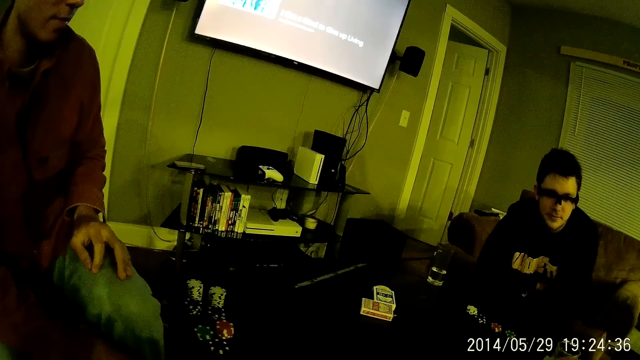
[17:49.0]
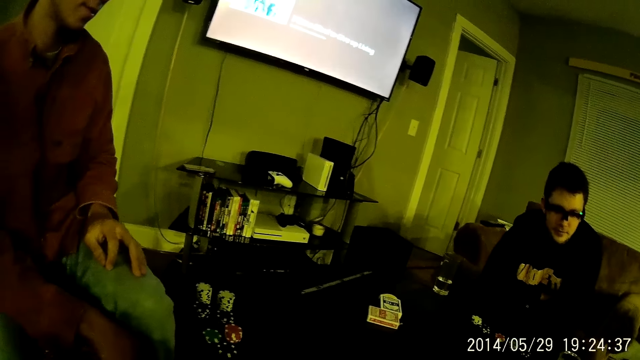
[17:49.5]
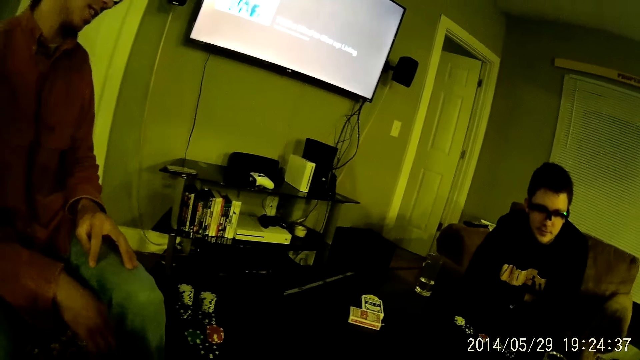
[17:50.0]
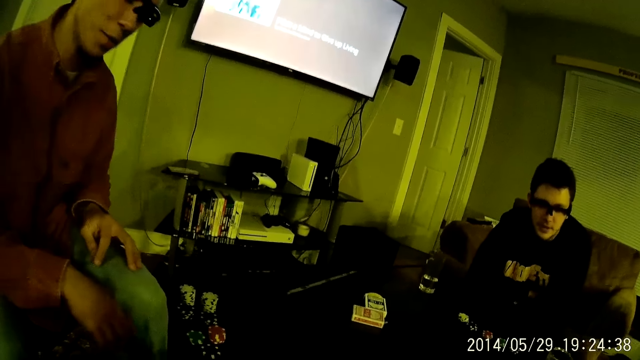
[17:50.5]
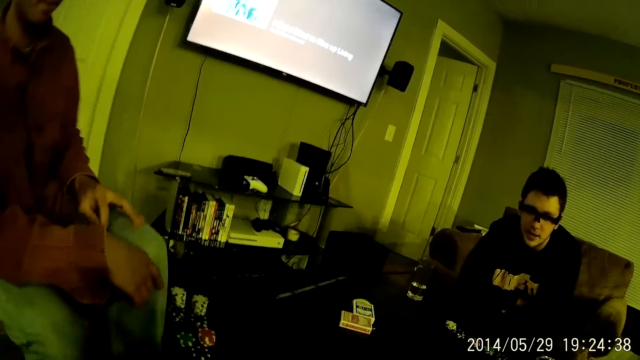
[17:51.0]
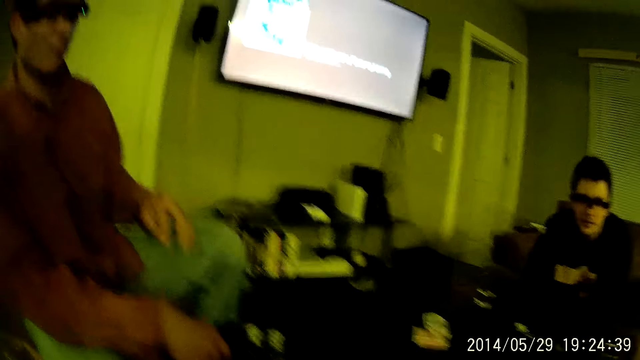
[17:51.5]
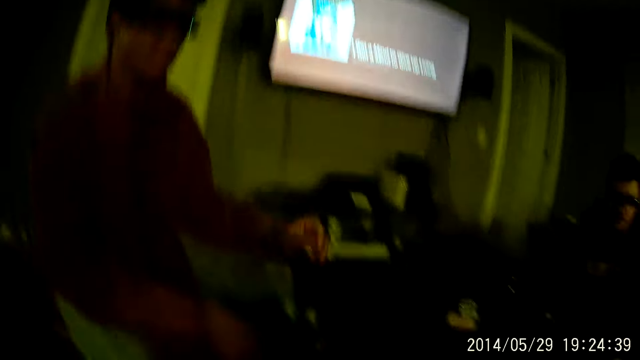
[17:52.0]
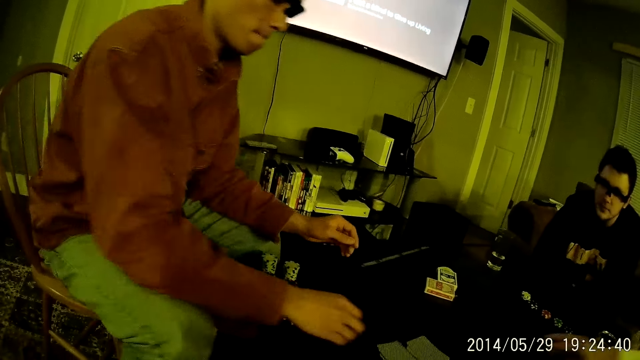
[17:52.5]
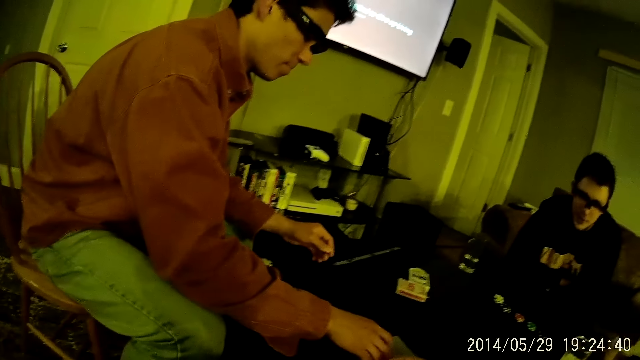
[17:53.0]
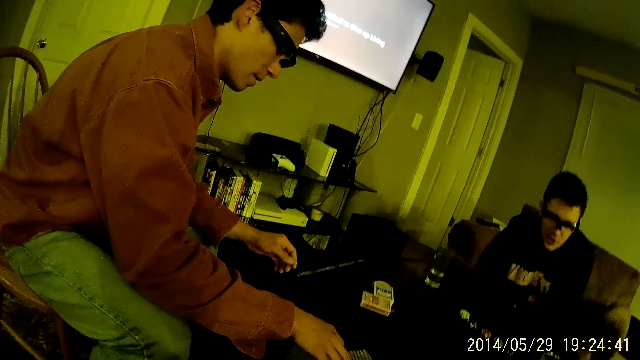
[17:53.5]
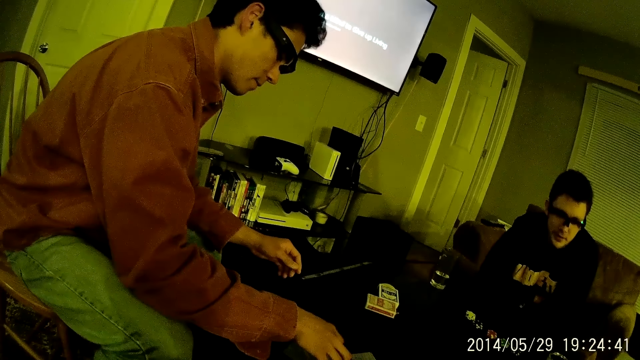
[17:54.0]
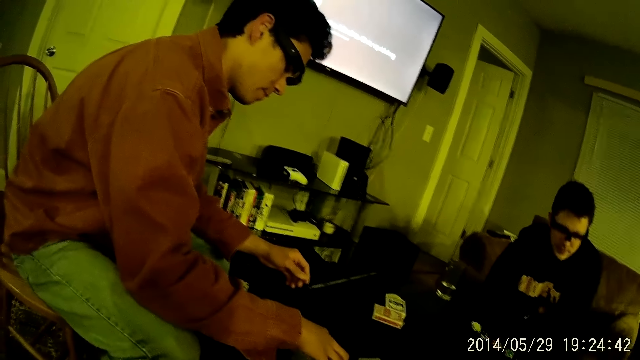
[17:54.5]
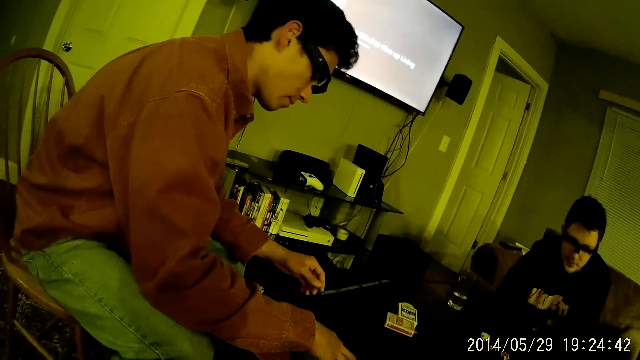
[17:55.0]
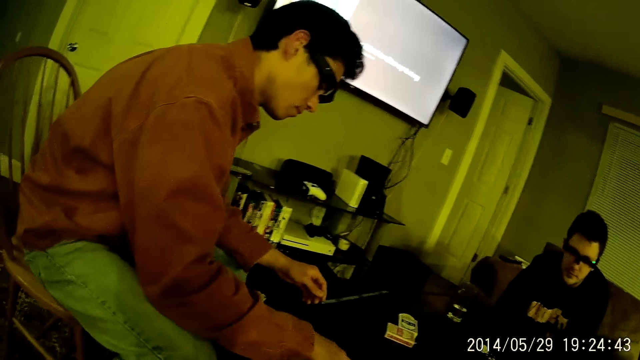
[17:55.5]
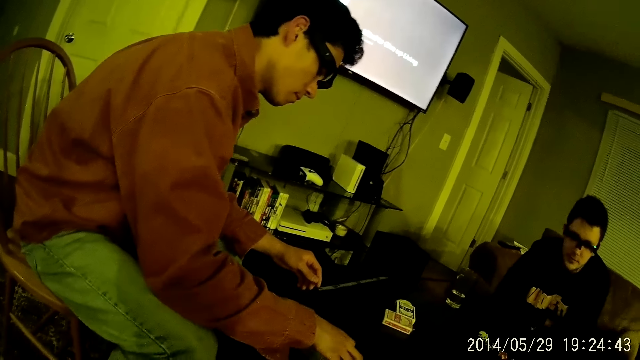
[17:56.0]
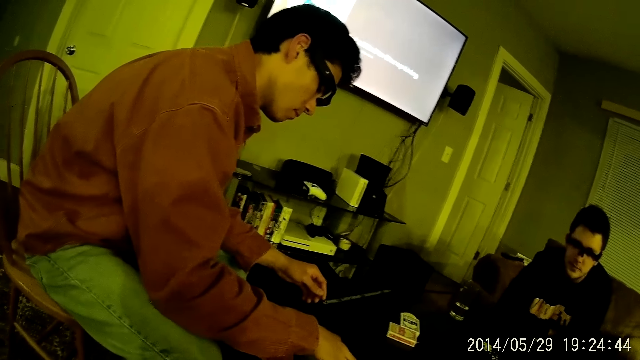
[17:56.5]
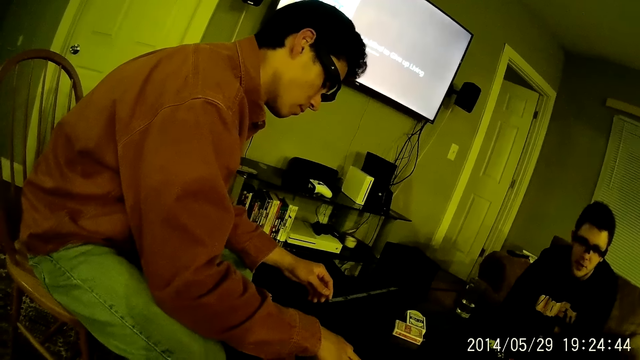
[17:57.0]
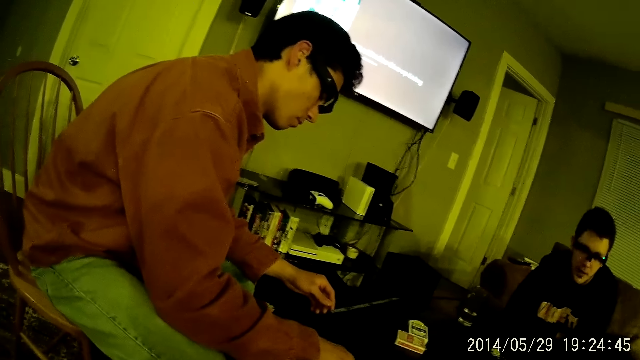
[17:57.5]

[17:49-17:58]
A man rests his hand on the thigh. The camera wearer talks to the man. The man moves his leg and arranges cards on the table with his right hand.

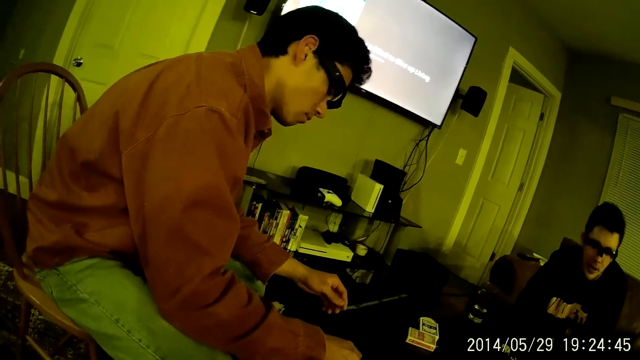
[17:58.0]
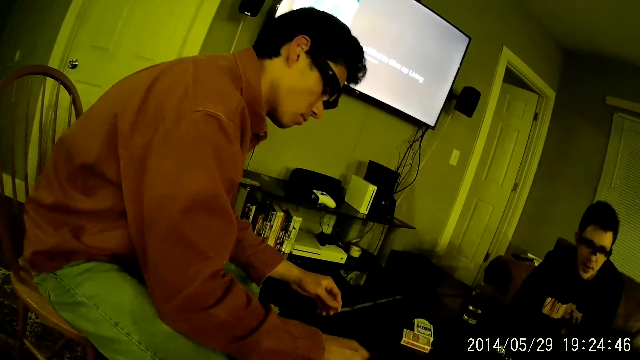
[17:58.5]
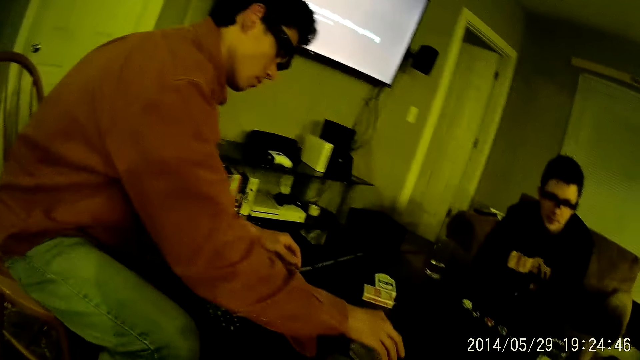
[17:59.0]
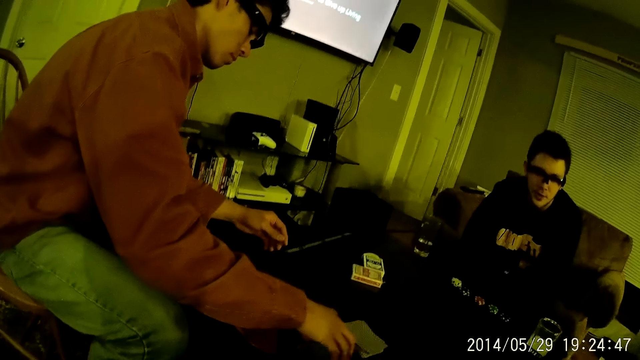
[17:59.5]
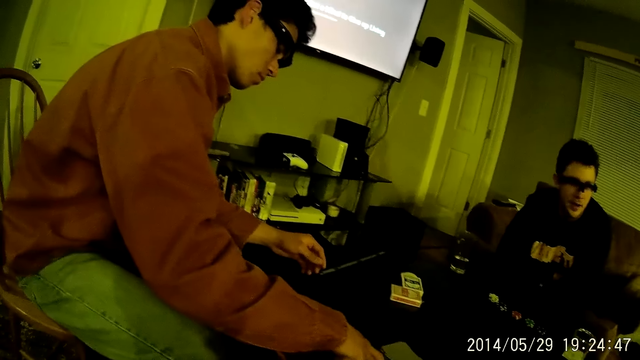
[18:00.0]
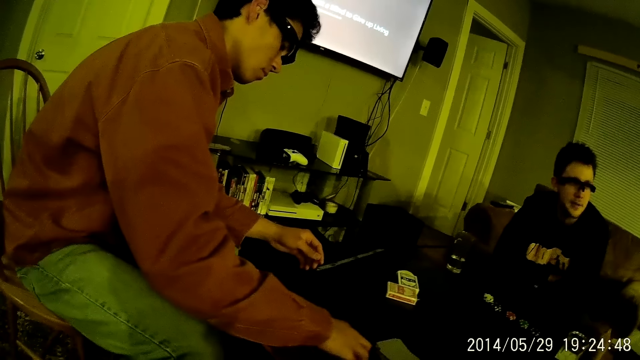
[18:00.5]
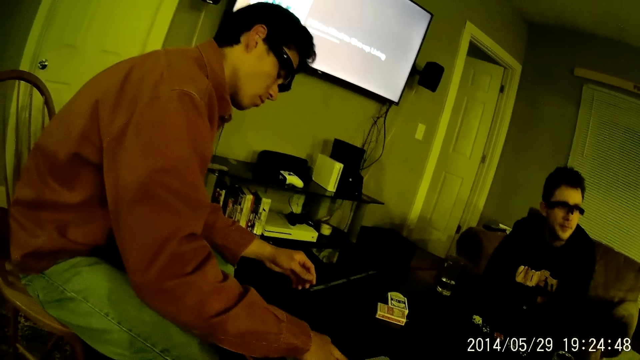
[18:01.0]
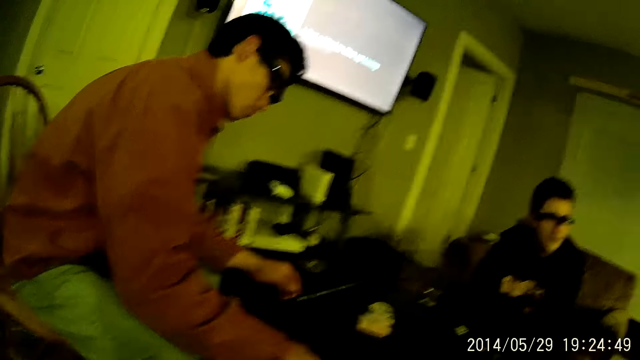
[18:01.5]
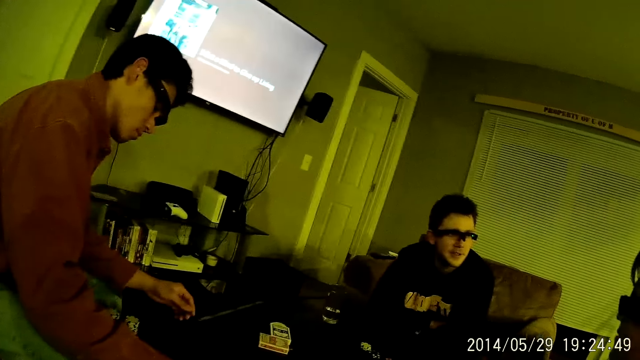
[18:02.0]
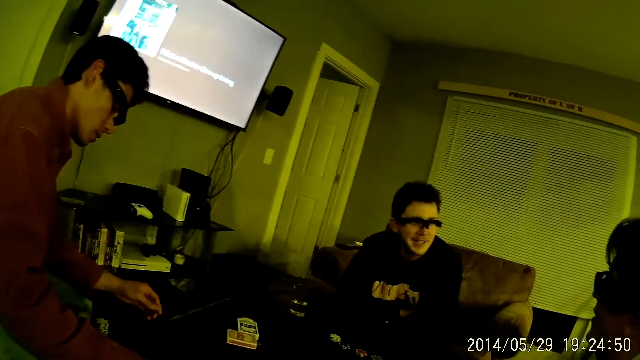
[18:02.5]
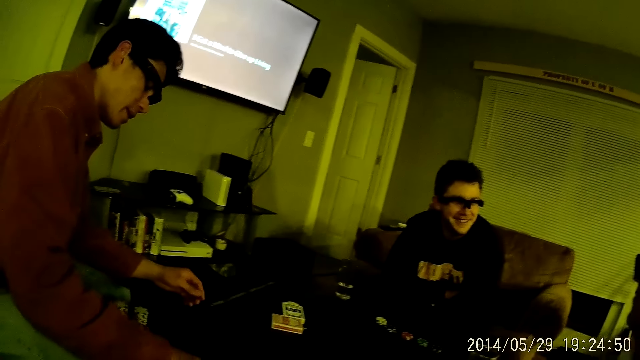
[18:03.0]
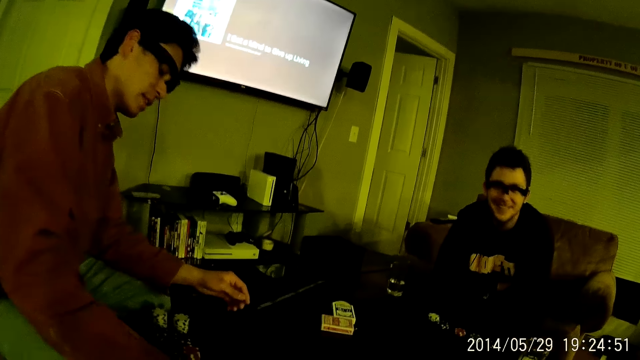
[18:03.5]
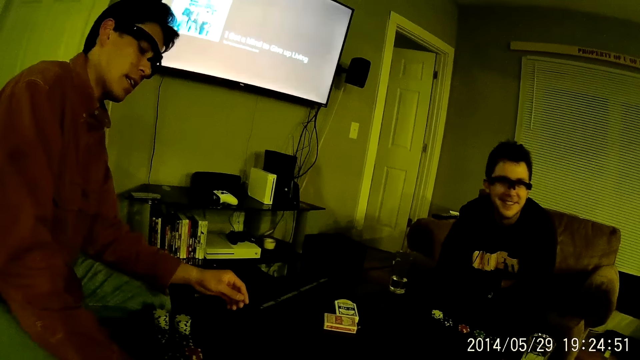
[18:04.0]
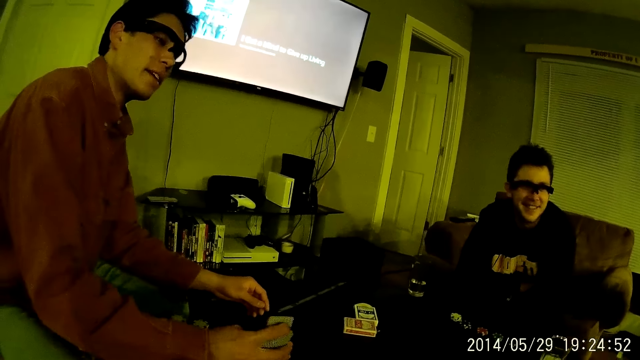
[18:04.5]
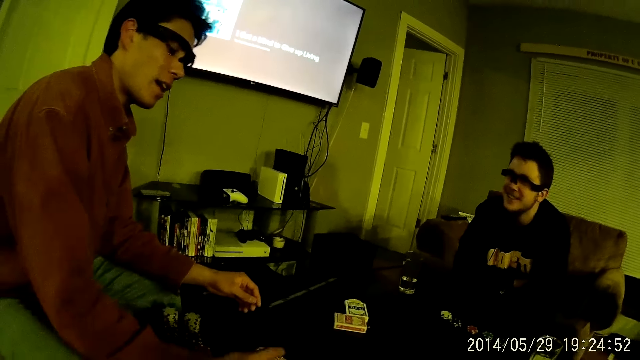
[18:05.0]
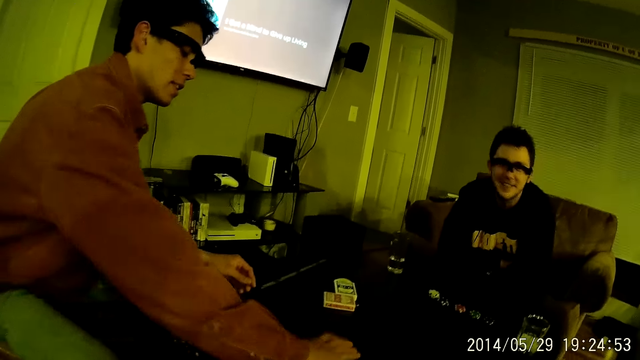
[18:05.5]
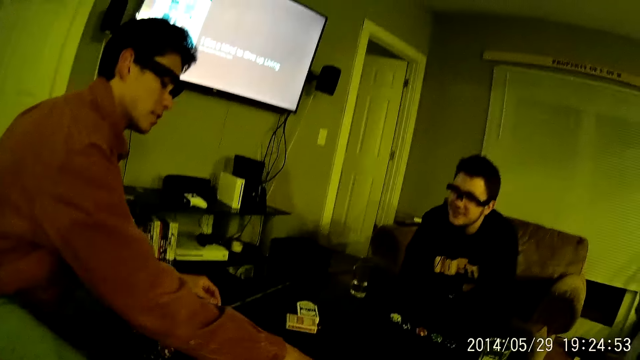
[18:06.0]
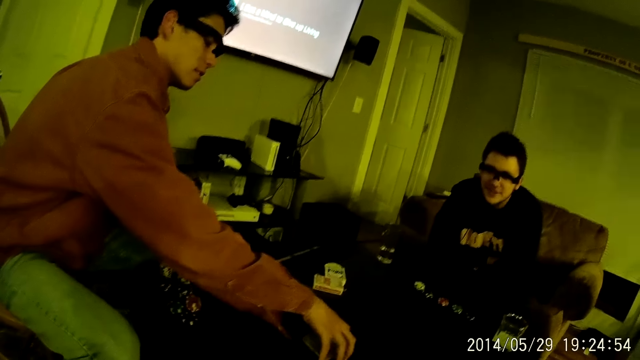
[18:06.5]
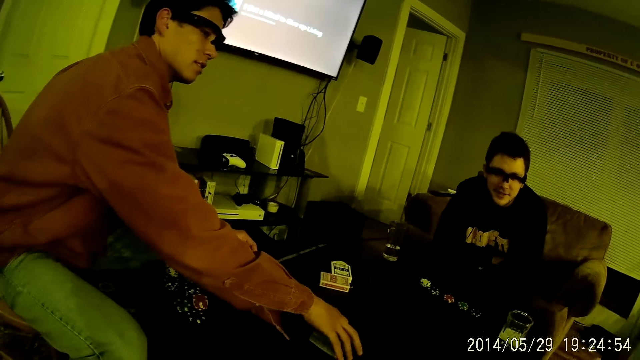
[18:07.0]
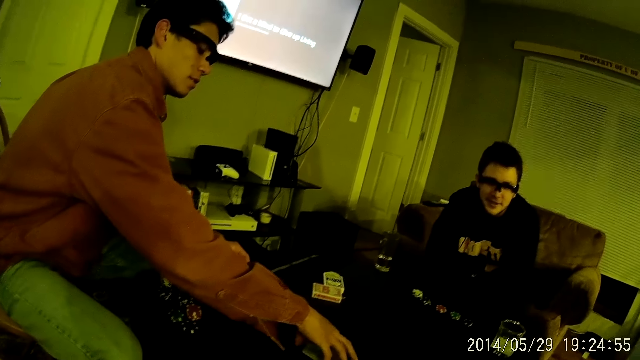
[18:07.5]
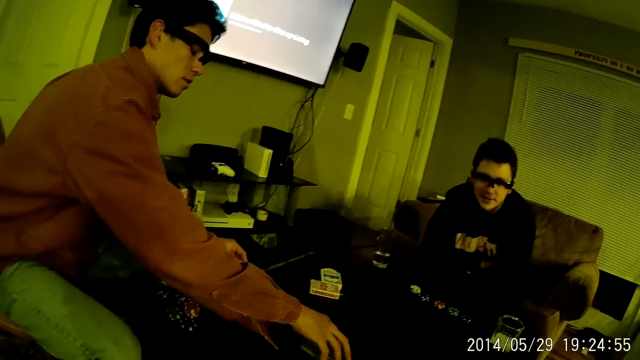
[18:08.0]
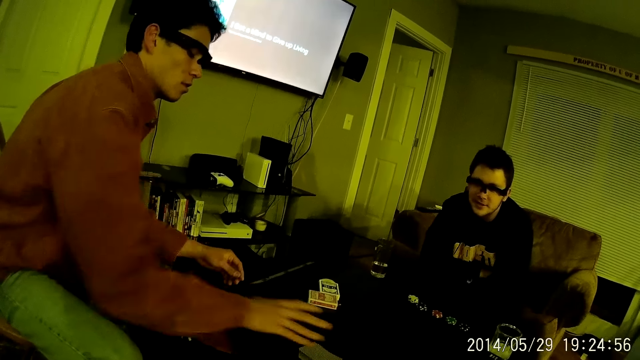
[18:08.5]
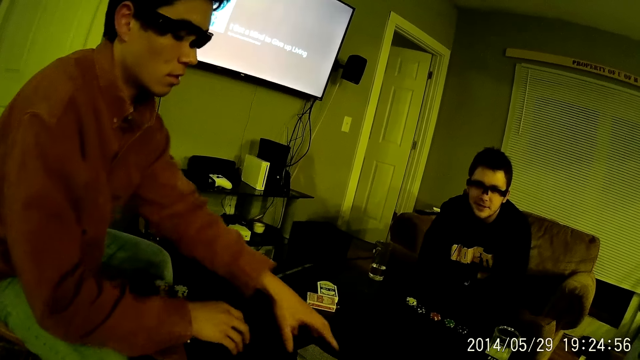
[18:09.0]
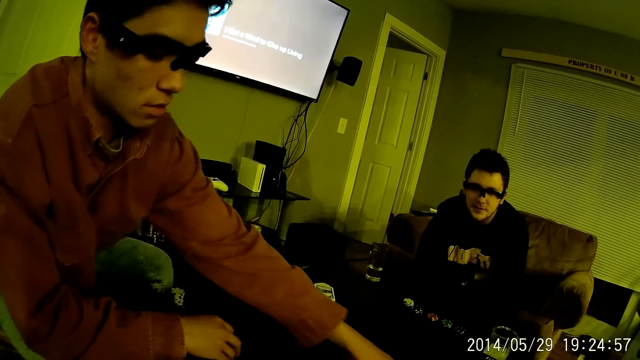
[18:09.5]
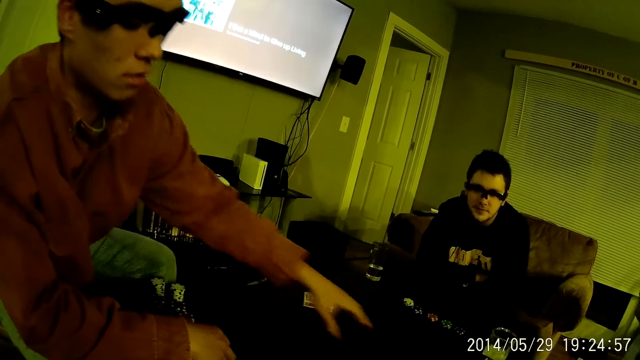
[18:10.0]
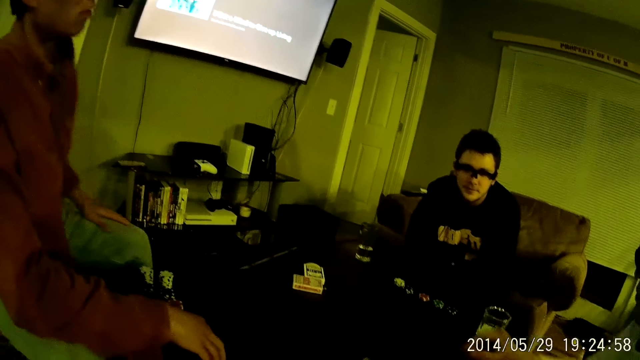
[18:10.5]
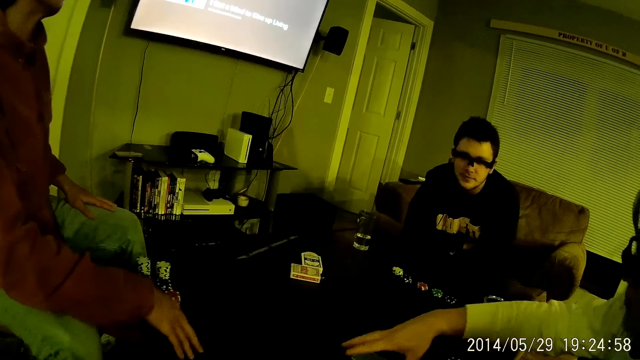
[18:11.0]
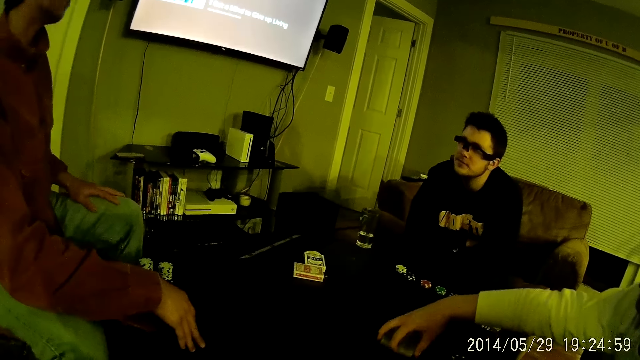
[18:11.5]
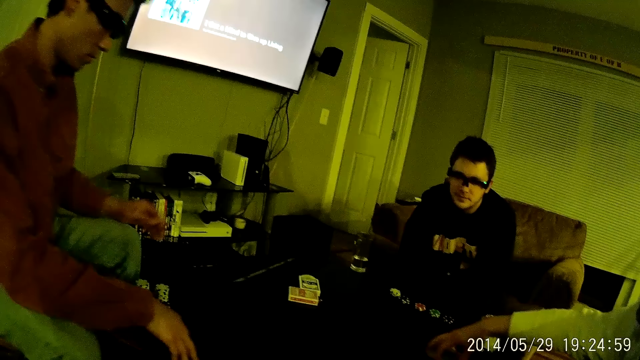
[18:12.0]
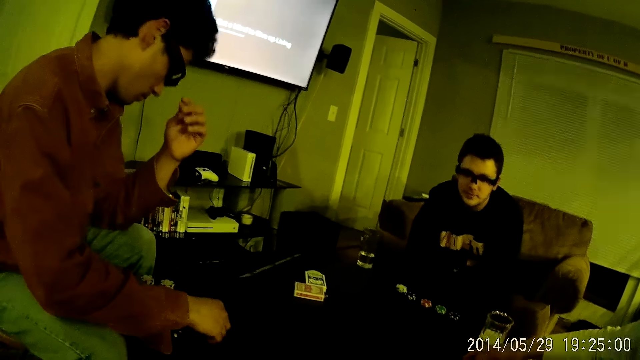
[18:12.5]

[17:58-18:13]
A man puts a card on the table. Another man talked to the camera wearer. The first man talks to the camera wearer and arranges cards. The first man moves the cards on the table with his left hand. A third man picks up the cards from the table with his right hand. The first man rests a hand on the thigh and bends his head.
